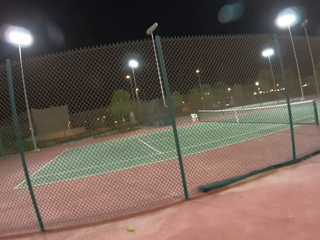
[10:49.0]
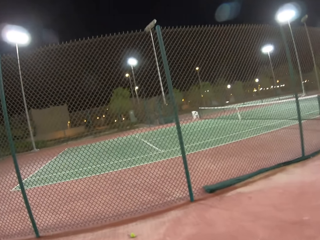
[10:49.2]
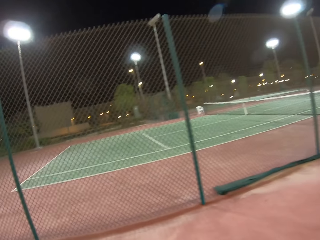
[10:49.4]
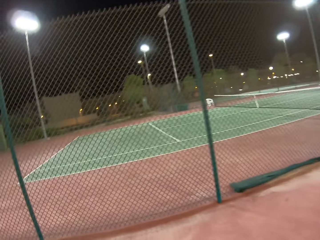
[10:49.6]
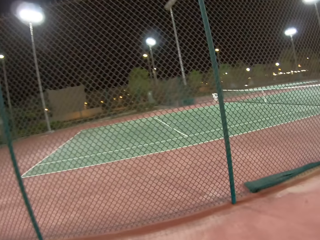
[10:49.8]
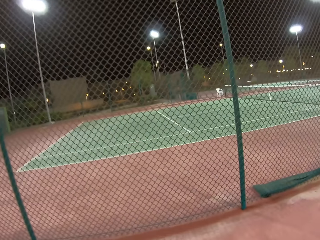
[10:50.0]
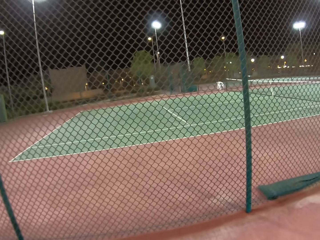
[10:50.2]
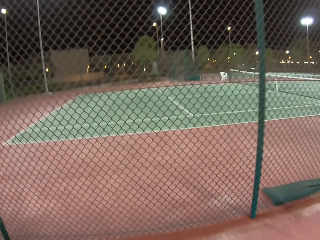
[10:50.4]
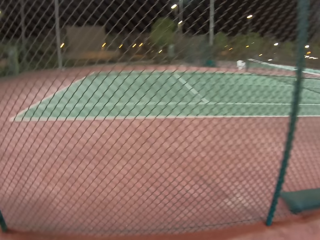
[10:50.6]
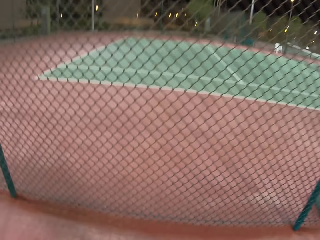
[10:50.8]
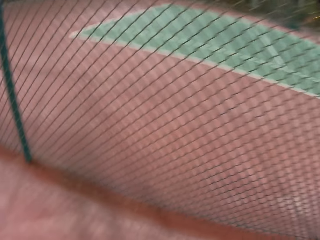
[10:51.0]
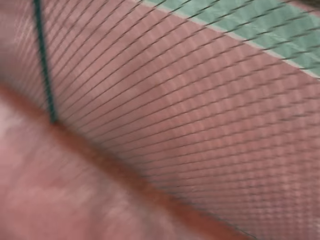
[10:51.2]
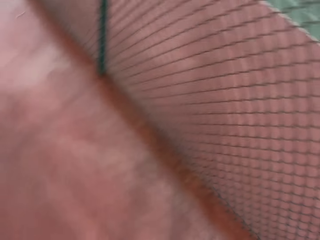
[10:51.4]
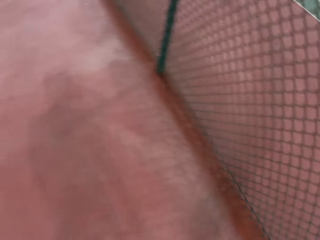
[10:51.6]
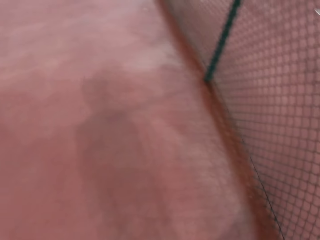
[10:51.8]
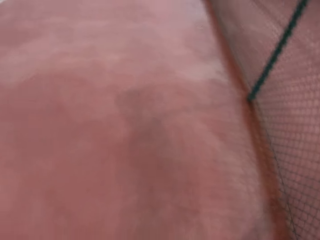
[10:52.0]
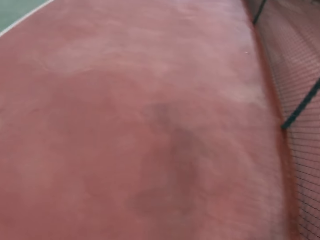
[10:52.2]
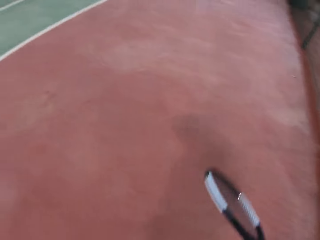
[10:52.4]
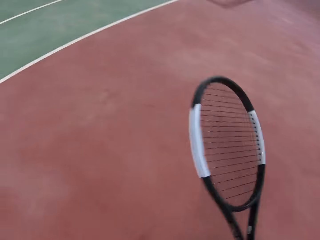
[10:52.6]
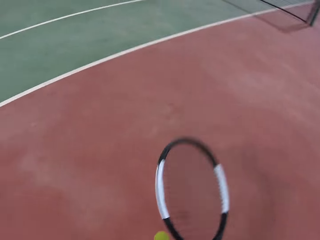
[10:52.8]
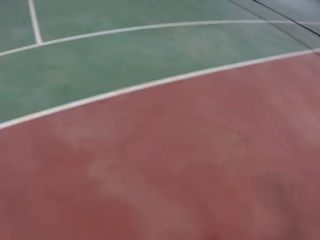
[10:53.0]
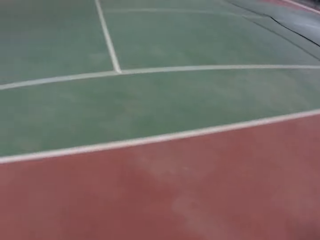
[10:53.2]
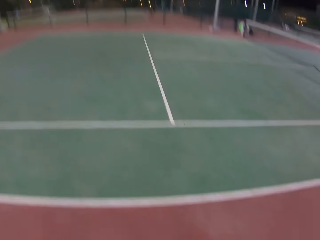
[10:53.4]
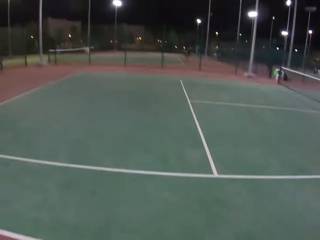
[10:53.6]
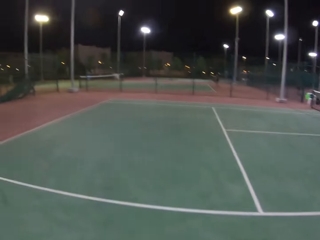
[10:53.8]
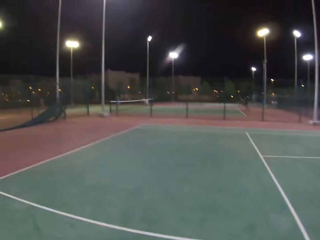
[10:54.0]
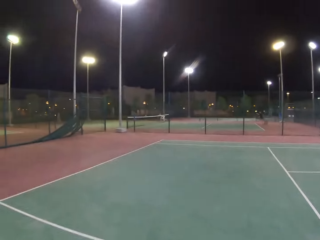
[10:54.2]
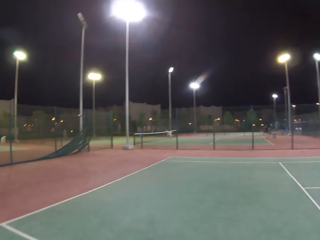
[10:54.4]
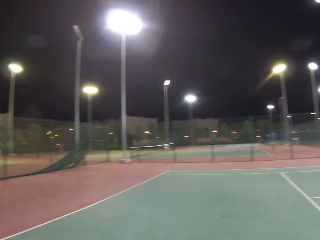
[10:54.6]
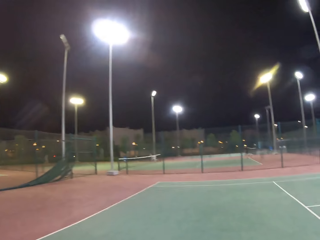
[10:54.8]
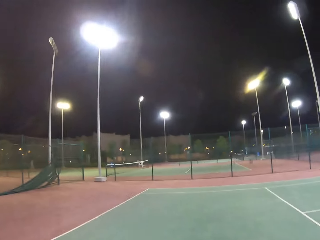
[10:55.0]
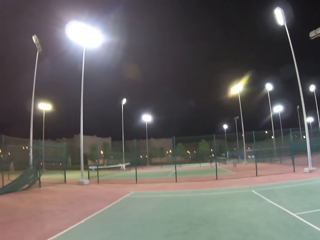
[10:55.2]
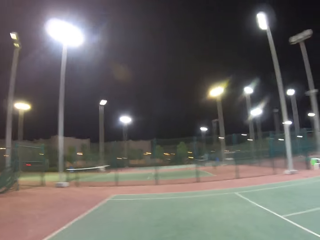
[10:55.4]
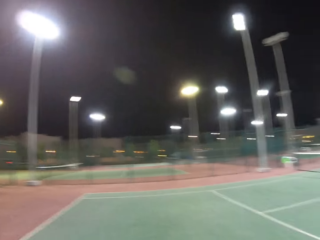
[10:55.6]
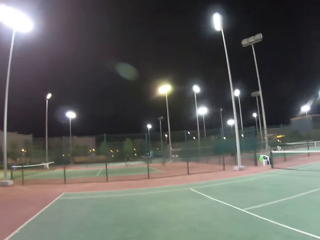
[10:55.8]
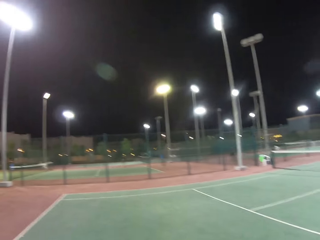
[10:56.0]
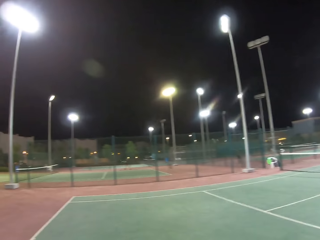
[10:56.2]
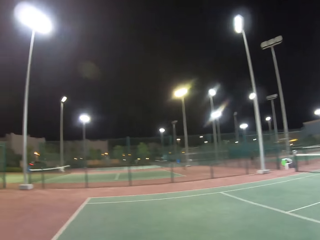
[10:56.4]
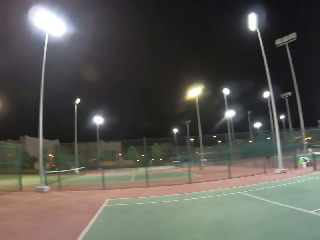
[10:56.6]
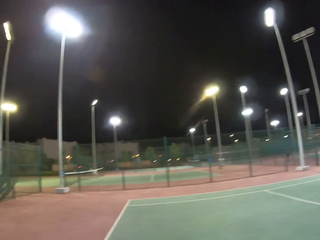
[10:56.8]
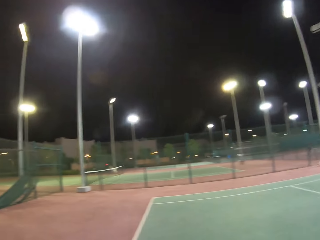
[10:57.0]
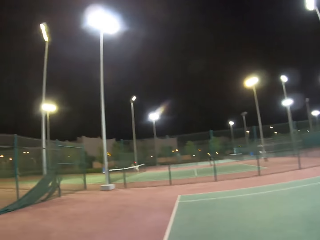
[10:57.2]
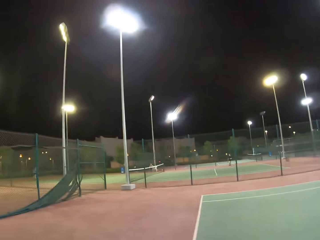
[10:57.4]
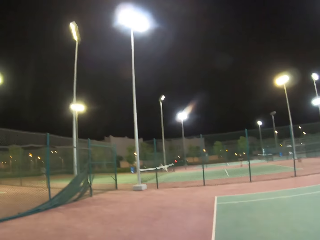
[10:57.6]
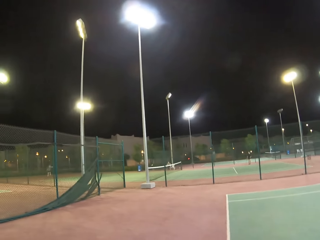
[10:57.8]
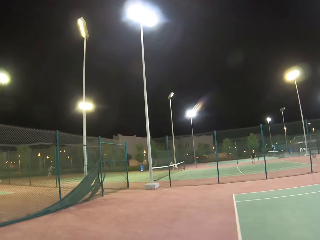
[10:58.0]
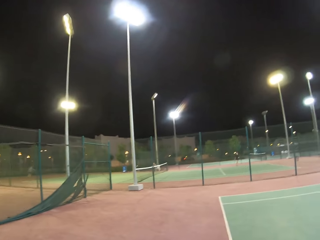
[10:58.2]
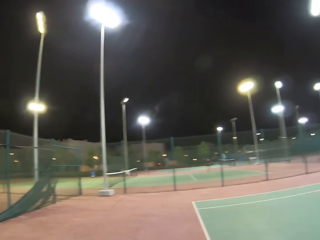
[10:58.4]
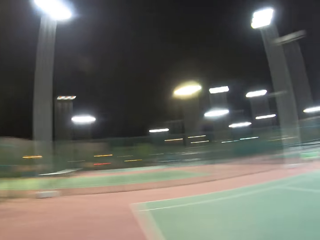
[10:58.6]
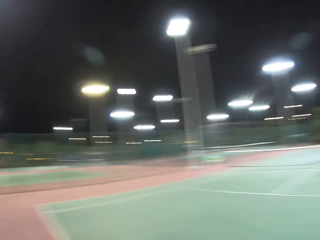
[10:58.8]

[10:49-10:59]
The camera wearer picks up a badminton ball from the floor. They dribble a tennis ball and walk around the tennis court.

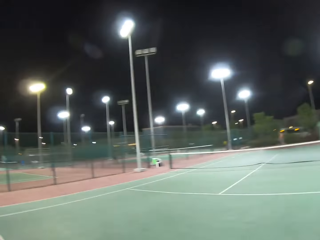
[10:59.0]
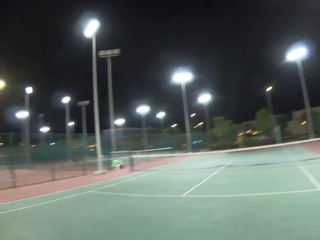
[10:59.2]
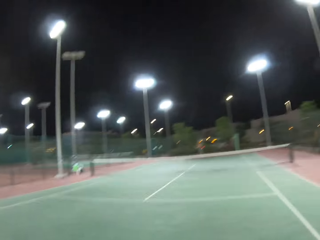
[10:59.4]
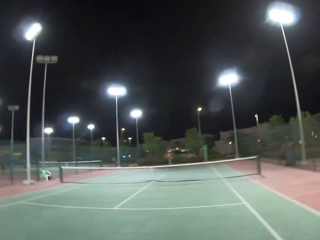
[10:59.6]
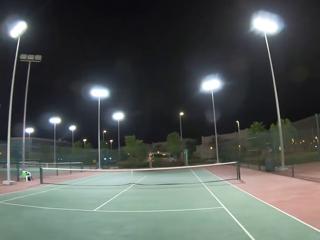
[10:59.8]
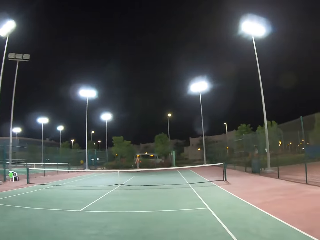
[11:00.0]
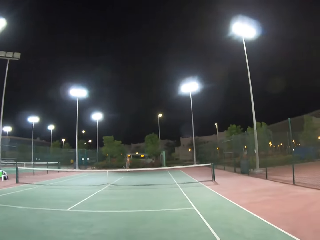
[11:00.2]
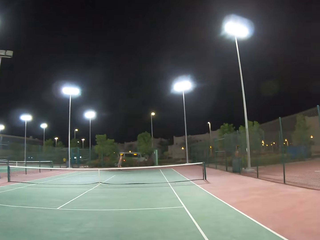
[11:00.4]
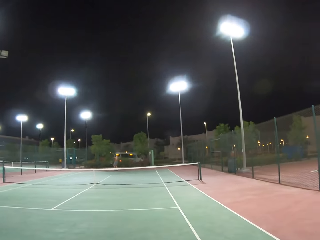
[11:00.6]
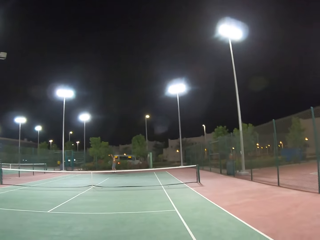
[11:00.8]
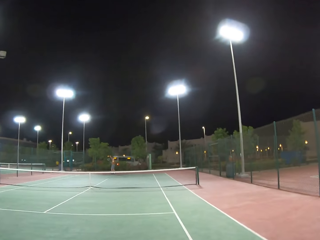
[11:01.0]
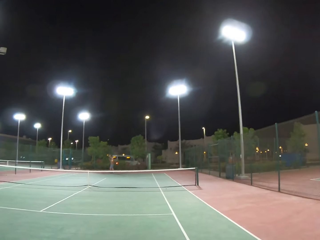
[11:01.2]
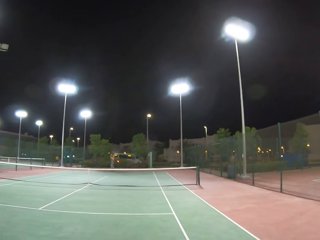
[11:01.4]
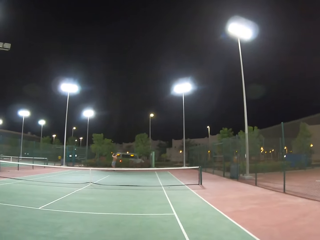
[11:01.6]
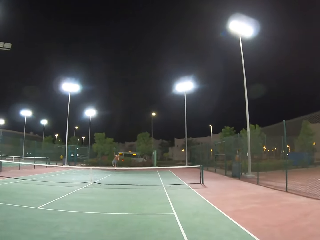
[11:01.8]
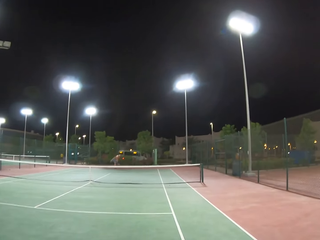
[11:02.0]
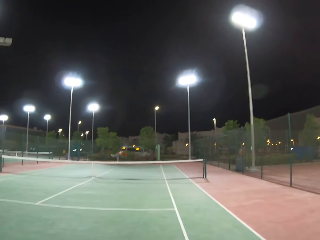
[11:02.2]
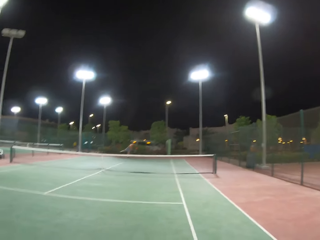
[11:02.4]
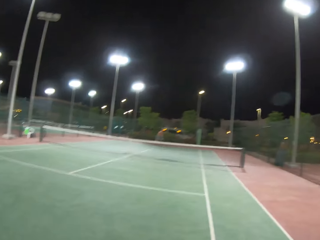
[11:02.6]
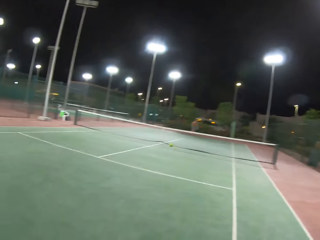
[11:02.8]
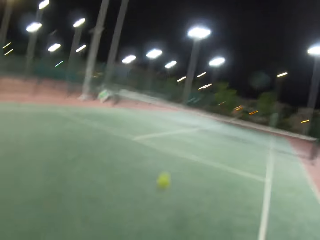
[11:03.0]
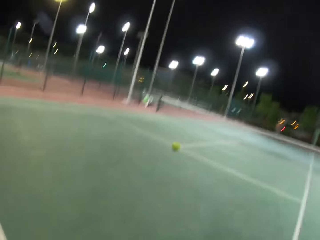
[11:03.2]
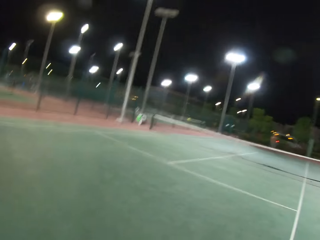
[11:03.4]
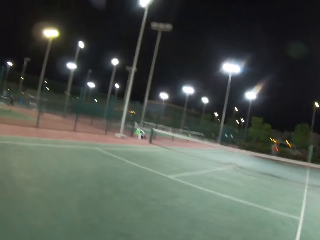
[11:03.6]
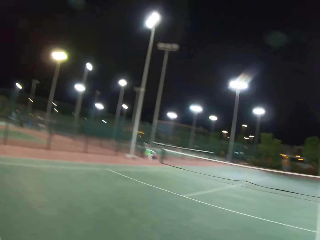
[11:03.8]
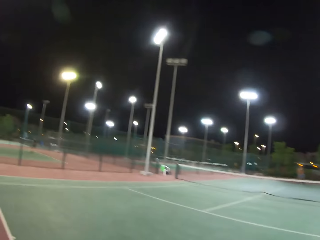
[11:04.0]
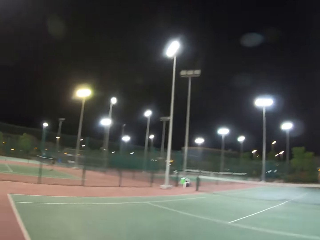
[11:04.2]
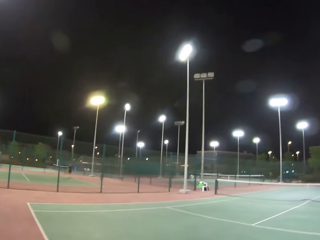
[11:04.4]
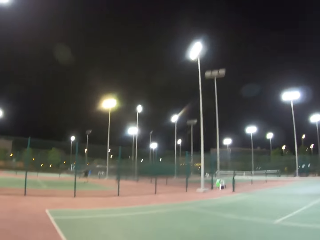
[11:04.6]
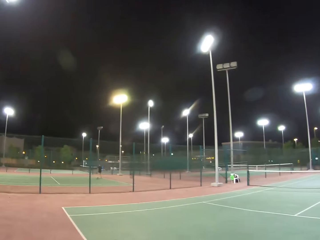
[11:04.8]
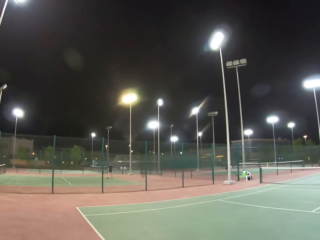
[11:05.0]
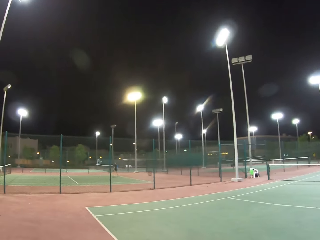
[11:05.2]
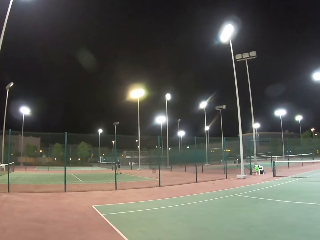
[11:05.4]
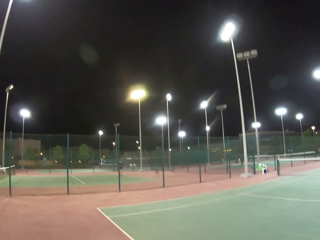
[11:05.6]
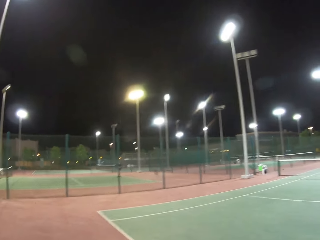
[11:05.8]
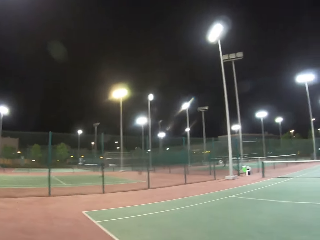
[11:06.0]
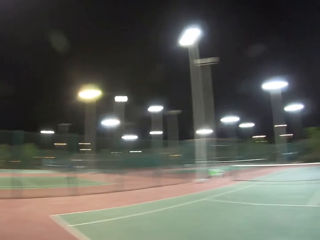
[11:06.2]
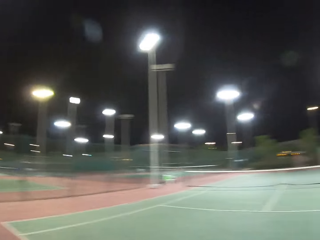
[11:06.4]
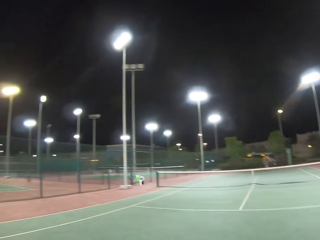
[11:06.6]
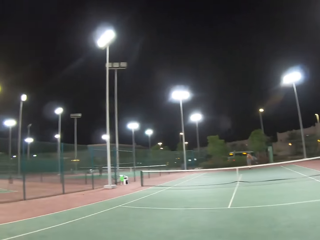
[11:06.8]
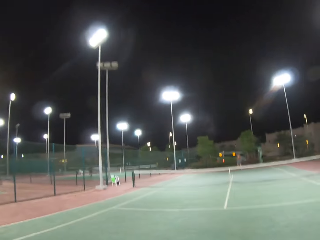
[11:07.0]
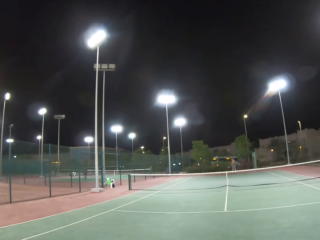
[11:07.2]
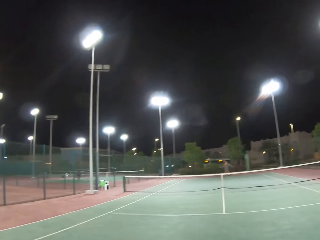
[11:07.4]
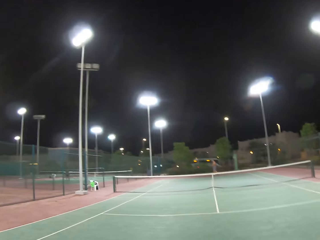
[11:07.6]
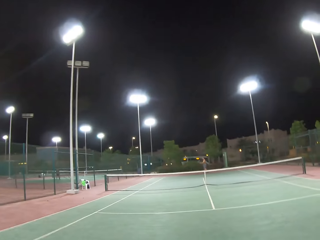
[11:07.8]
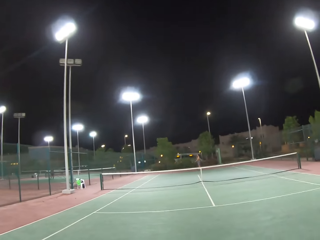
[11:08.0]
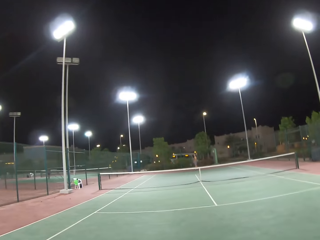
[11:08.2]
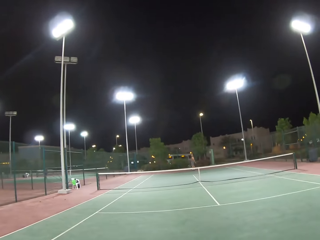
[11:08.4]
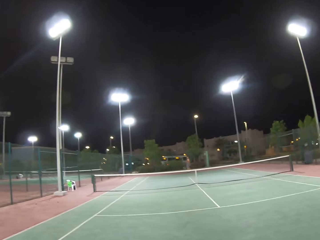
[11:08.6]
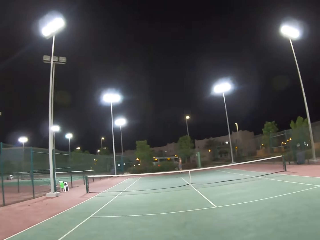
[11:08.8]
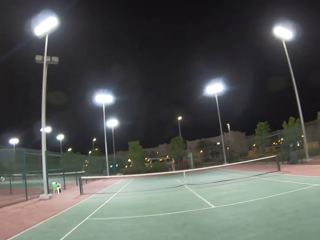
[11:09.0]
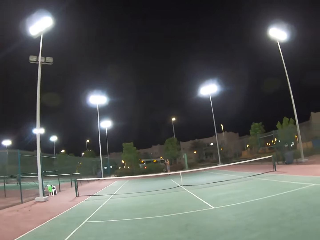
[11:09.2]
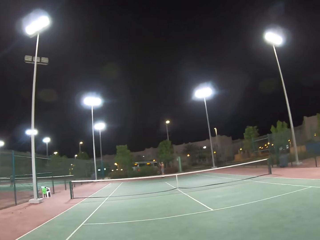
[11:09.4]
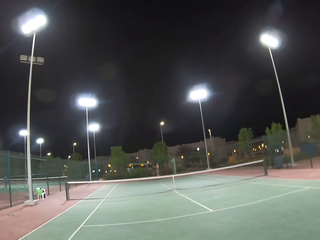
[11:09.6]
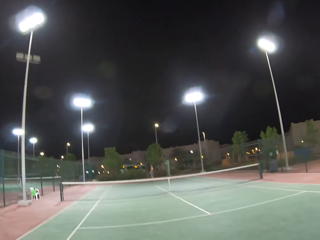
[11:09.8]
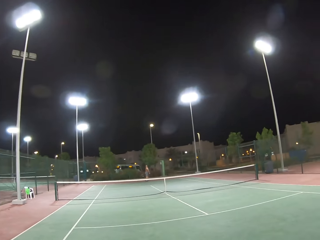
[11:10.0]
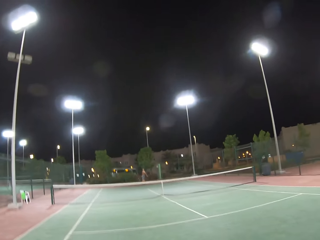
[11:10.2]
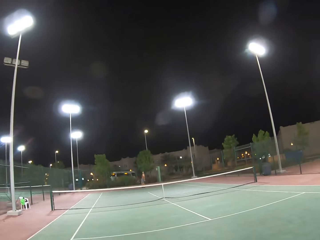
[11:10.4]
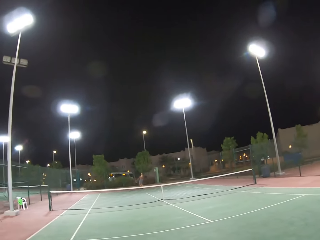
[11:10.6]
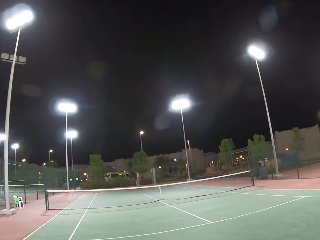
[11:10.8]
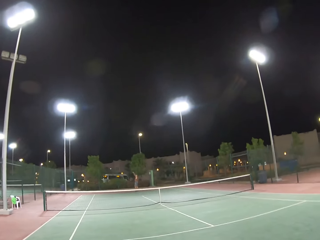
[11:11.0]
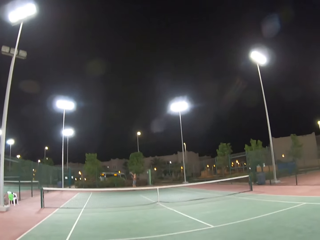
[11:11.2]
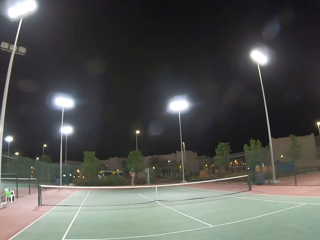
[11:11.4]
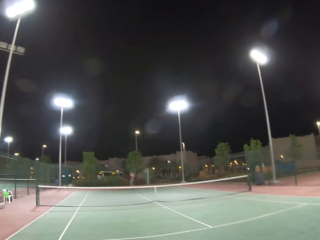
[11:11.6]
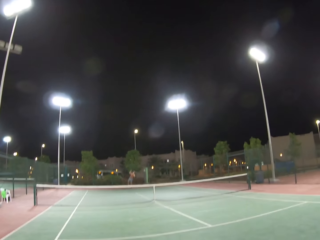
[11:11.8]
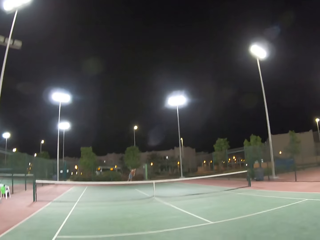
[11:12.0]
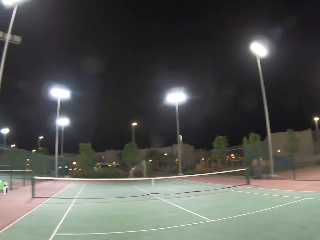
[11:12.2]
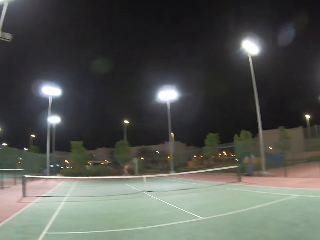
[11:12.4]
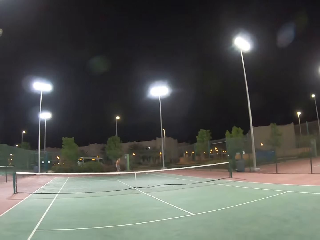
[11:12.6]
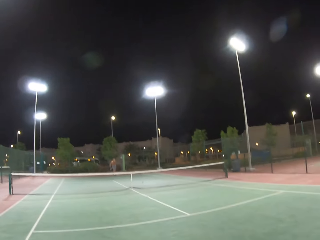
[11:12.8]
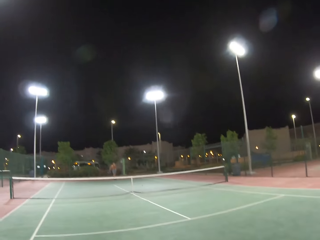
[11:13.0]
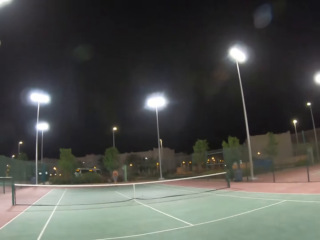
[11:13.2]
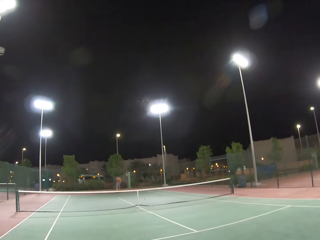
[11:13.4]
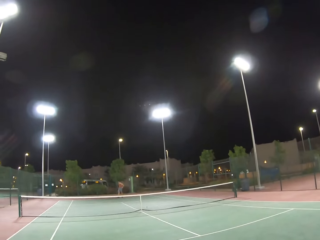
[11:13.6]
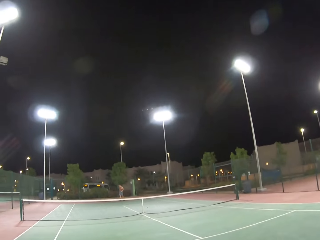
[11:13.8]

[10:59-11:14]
The camera wearer plays tennis or badminton with a man. They walk around the tennis court. The man walks around the tennis court. The camera wearer looks around the tennis court. The man throws a tennis ball. The man plays badminton with the camera wearer.
